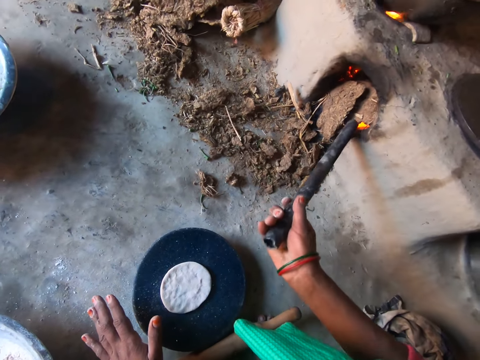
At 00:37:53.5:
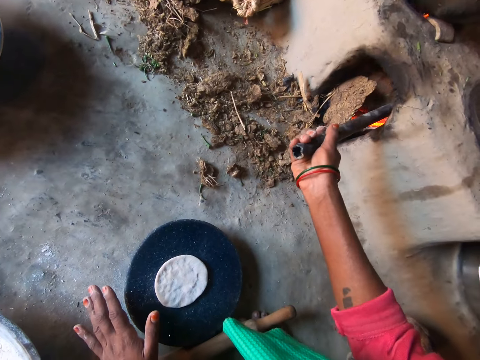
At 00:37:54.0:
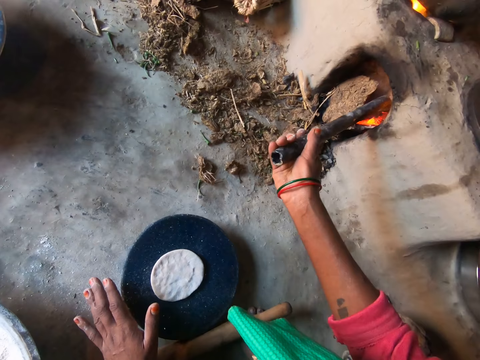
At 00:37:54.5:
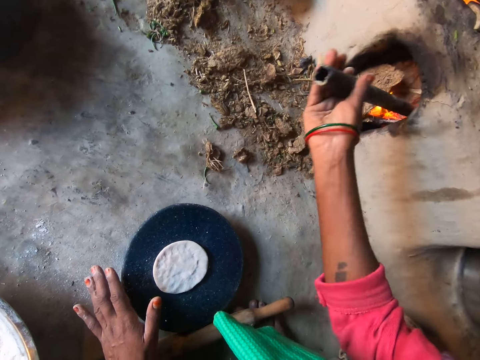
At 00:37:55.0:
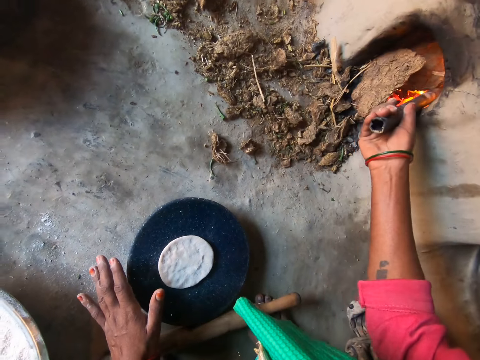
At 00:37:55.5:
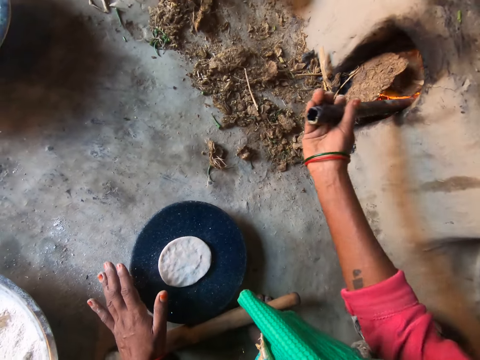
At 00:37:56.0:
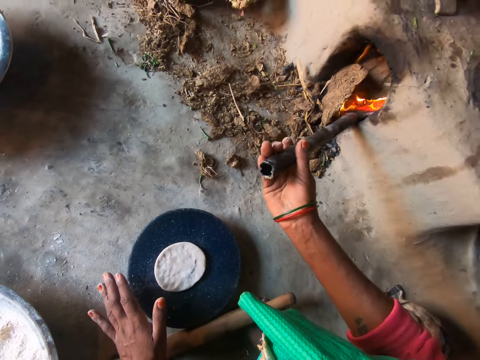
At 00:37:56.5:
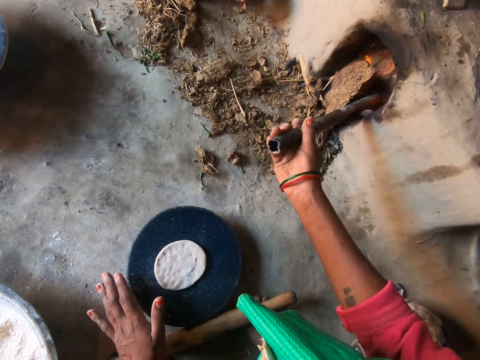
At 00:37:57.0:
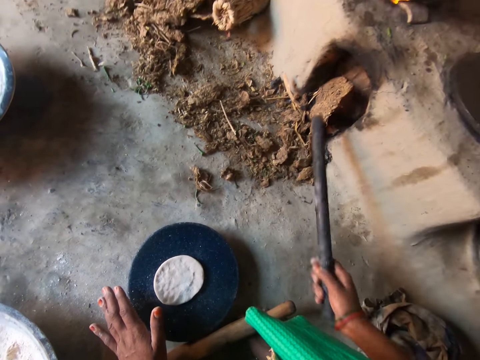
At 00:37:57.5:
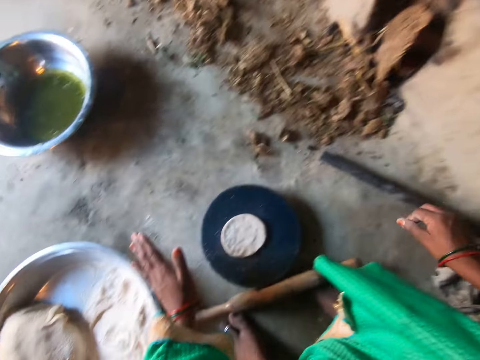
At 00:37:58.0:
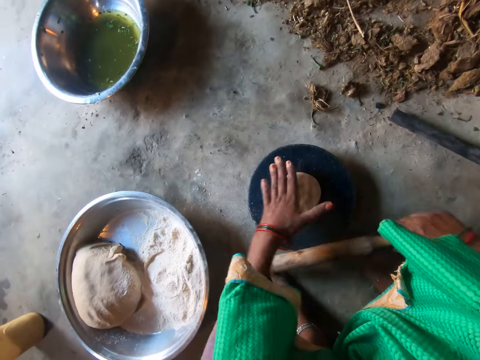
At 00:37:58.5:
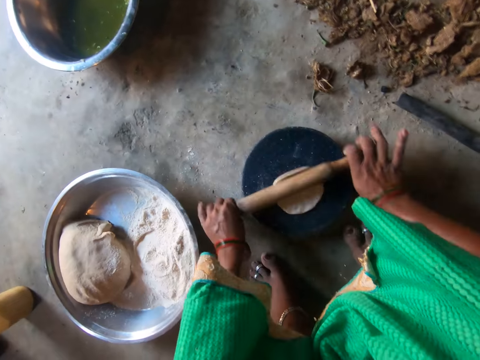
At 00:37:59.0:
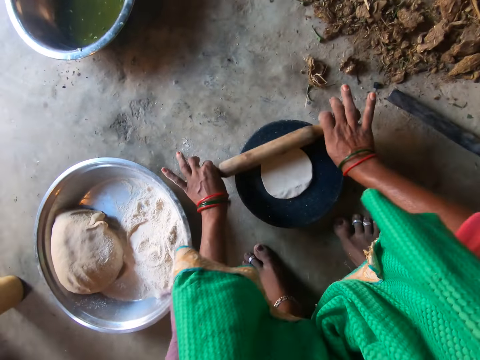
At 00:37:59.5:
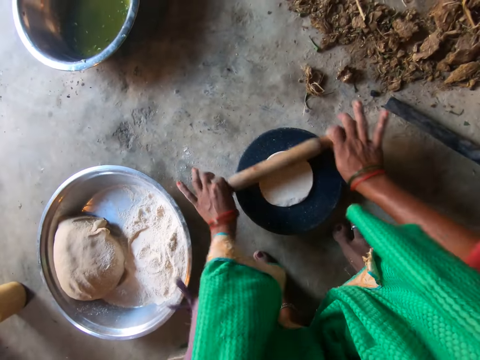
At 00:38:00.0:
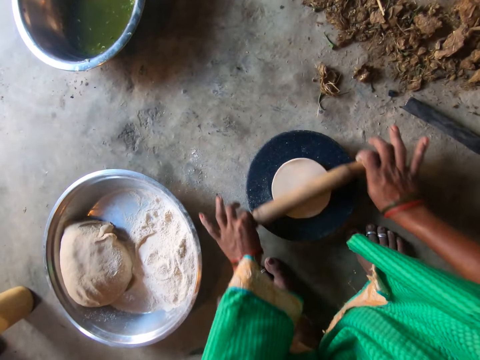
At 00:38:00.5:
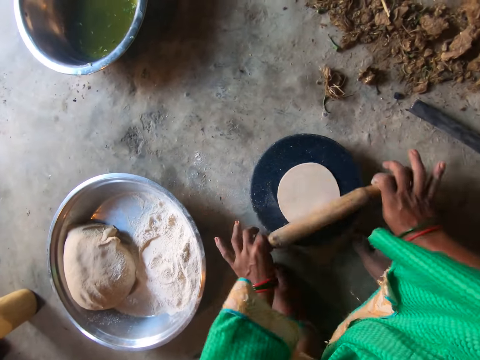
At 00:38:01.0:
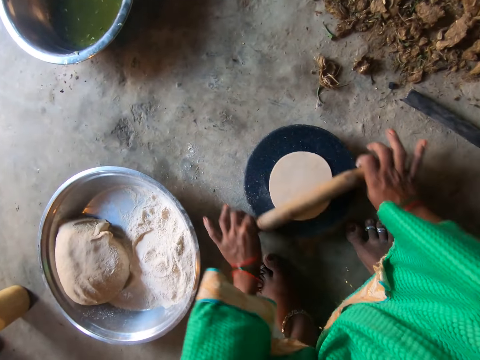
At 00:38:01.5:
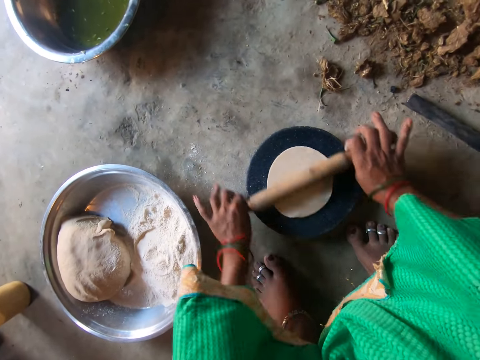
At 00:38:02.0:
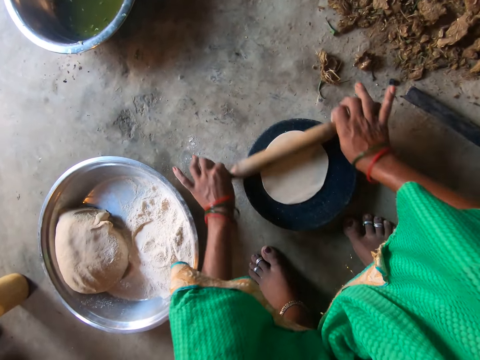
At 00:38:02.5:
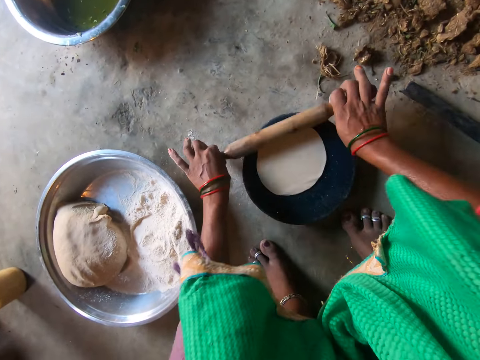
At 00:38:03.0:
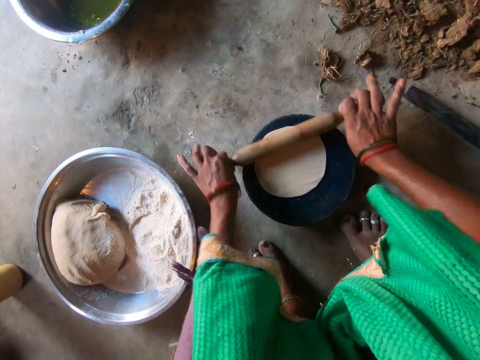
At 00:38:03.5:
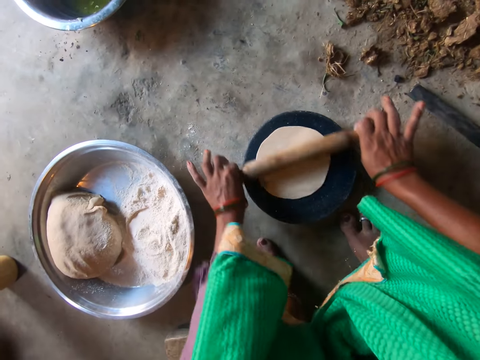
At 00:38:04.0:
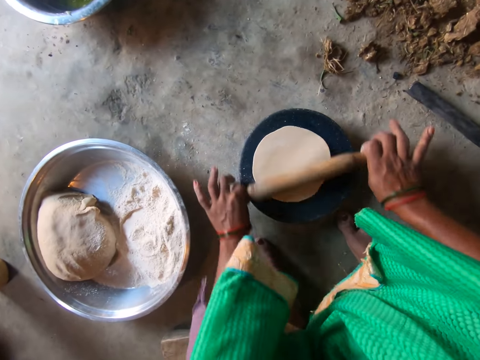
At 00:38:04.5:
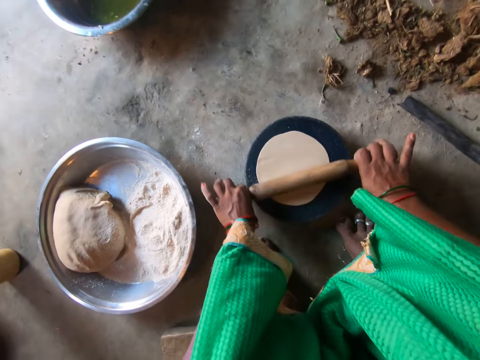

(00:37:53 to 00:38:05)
The camera wearer adjusts the firewood in the stove with the stick in her right hand. She pushes mud with the stick or rod. She pushes mud with the rod again. She drops the stick on the floor. She takes the rolling pin with her right hand. She presses the dough. She rolls the dough on the flat board with the rolling pin.

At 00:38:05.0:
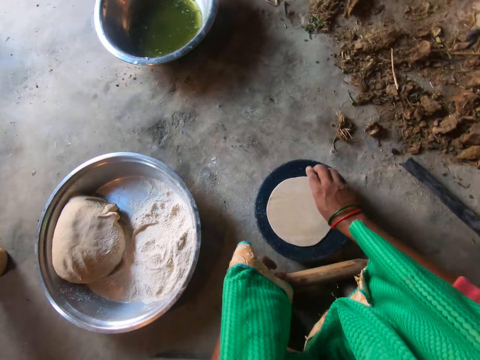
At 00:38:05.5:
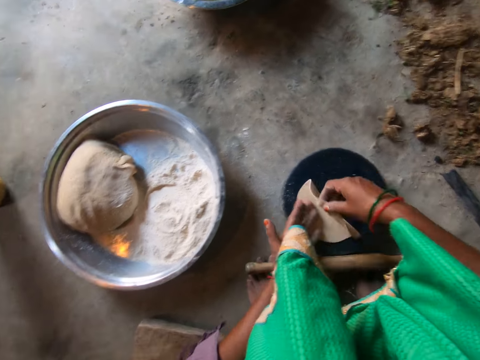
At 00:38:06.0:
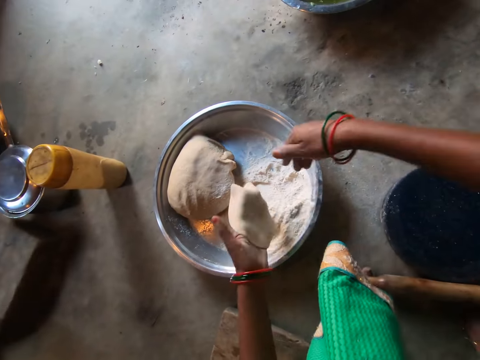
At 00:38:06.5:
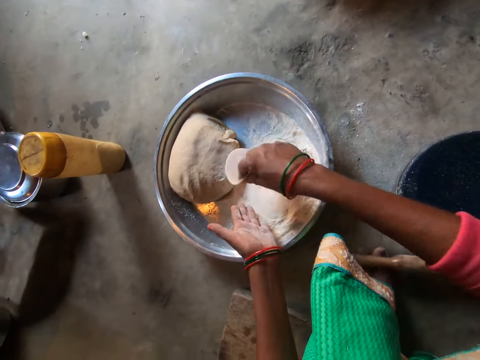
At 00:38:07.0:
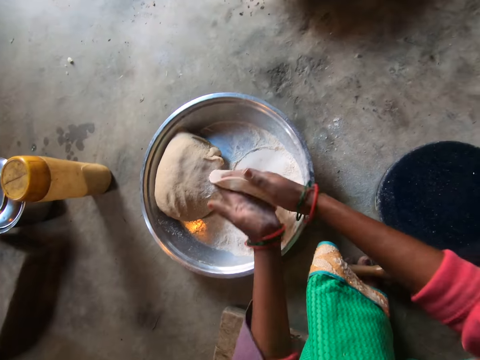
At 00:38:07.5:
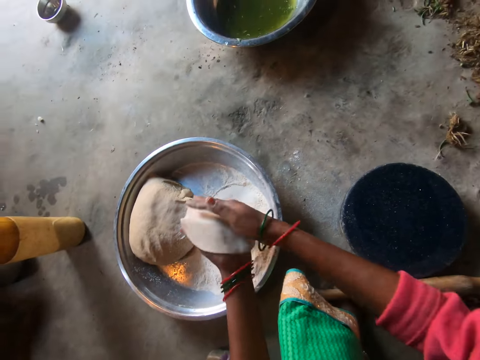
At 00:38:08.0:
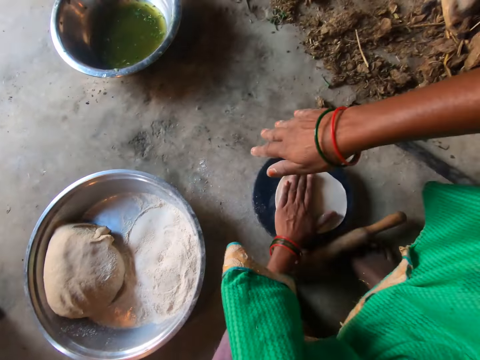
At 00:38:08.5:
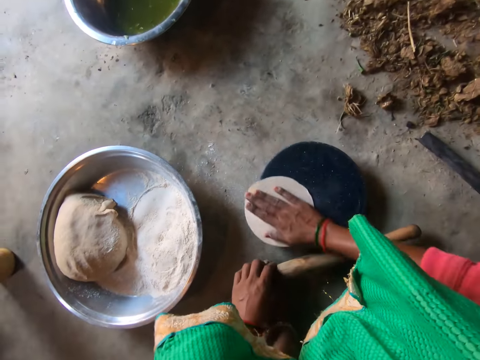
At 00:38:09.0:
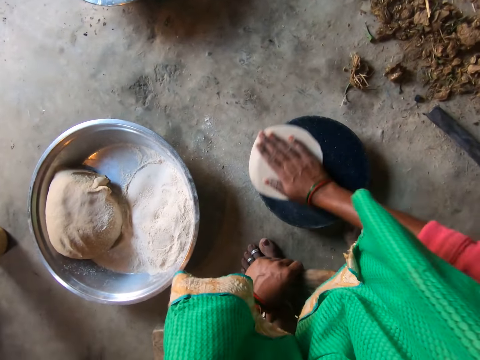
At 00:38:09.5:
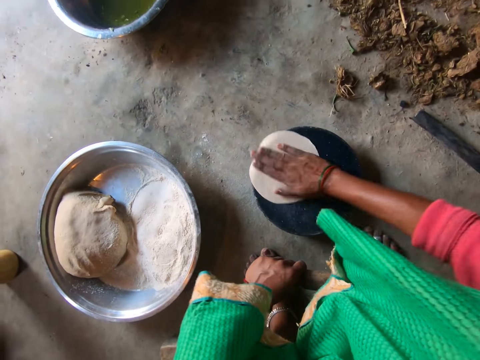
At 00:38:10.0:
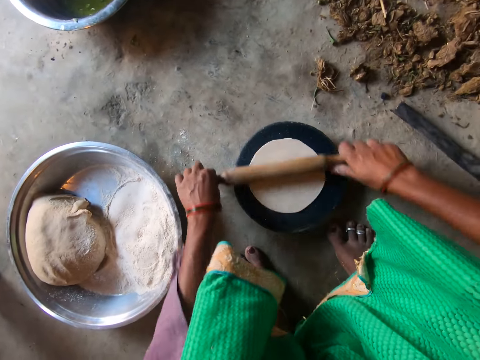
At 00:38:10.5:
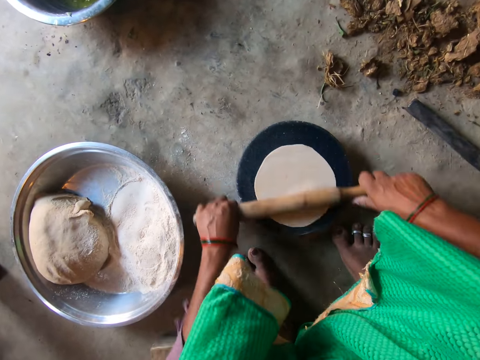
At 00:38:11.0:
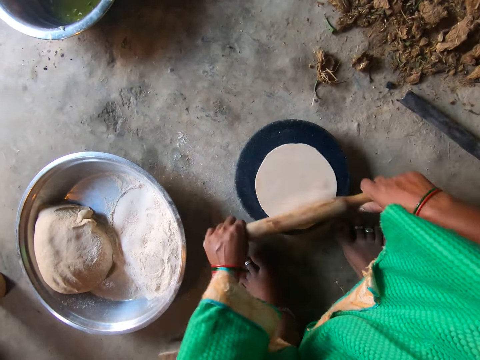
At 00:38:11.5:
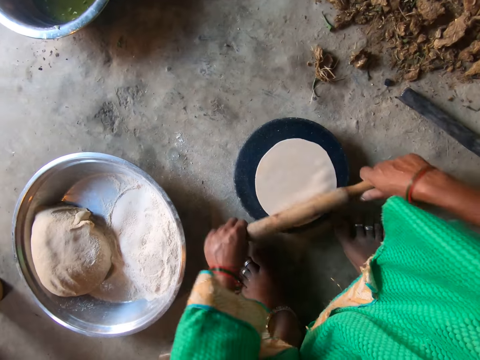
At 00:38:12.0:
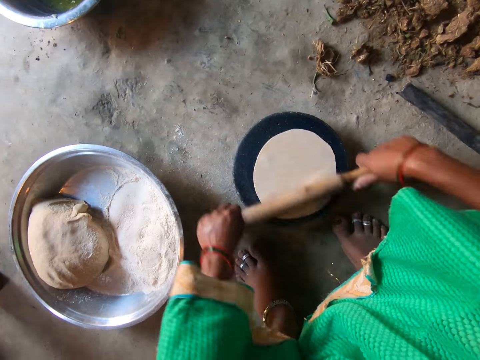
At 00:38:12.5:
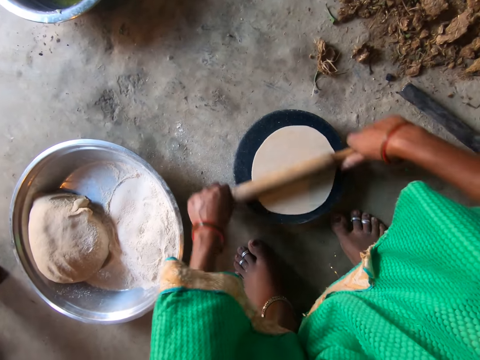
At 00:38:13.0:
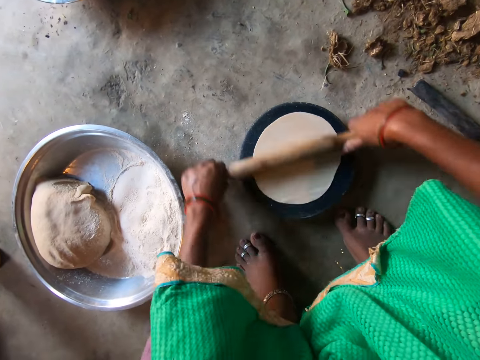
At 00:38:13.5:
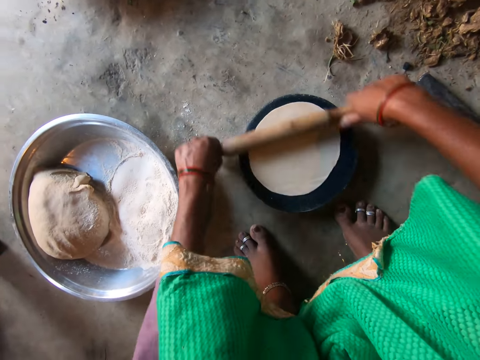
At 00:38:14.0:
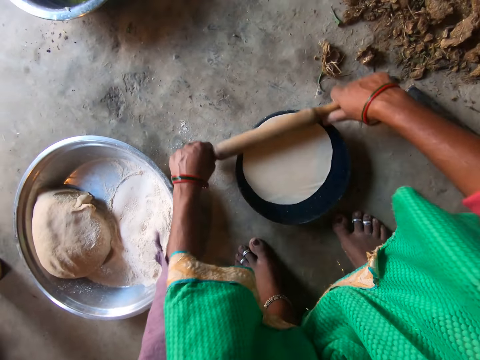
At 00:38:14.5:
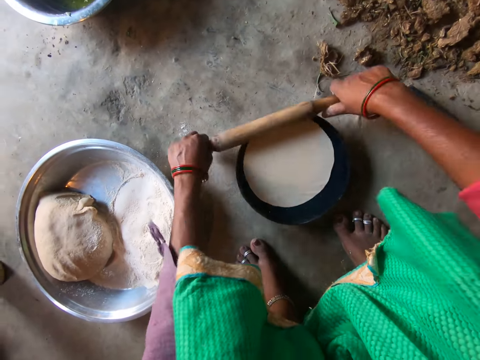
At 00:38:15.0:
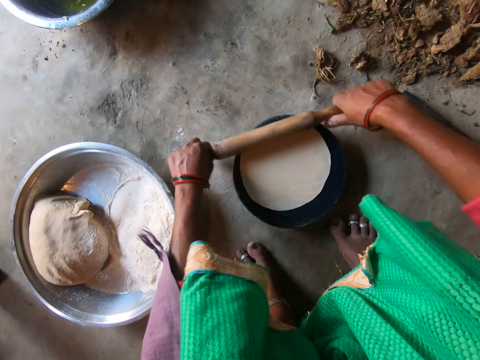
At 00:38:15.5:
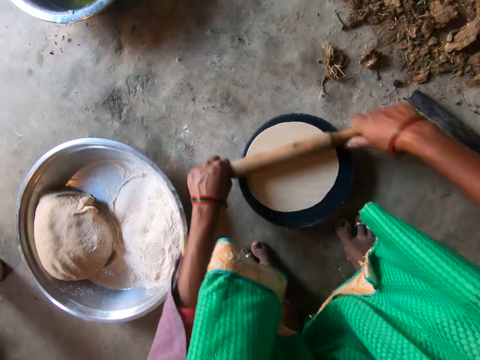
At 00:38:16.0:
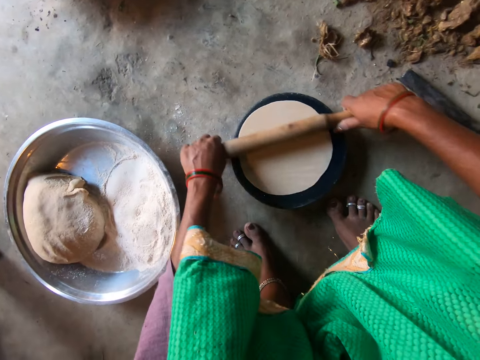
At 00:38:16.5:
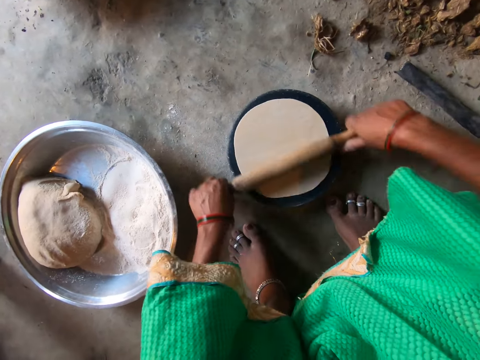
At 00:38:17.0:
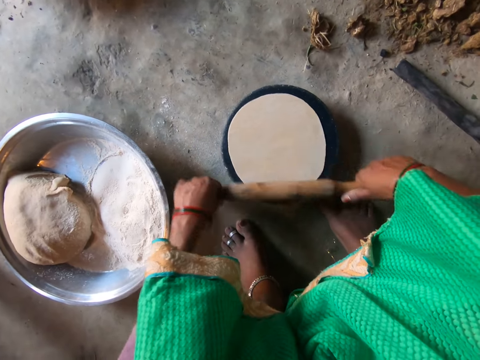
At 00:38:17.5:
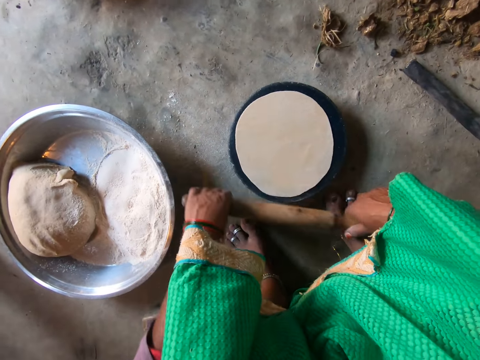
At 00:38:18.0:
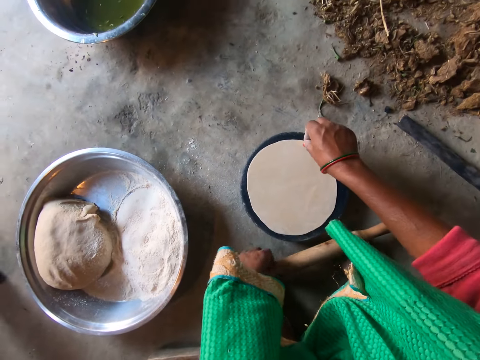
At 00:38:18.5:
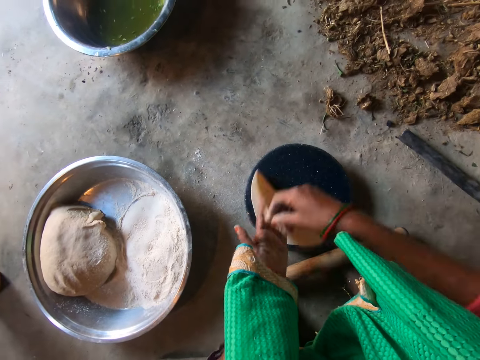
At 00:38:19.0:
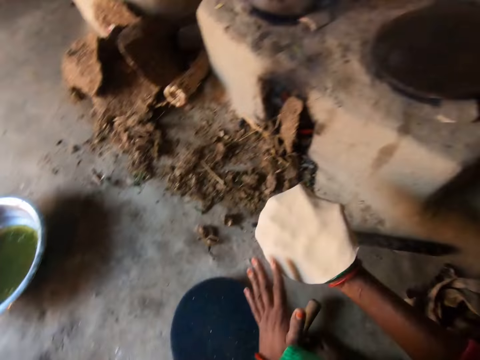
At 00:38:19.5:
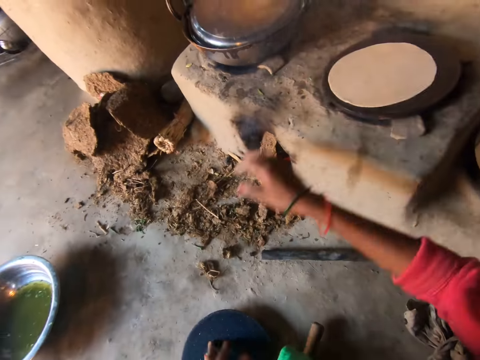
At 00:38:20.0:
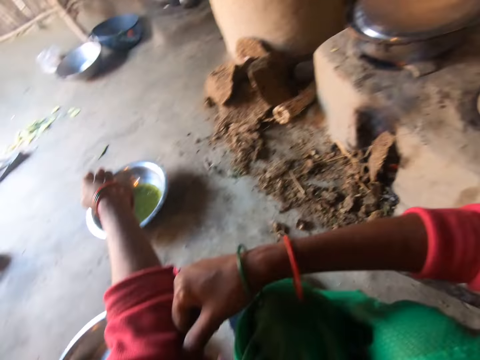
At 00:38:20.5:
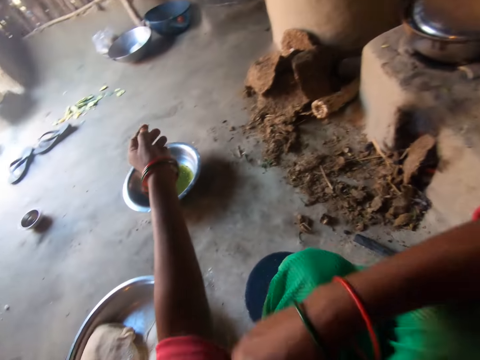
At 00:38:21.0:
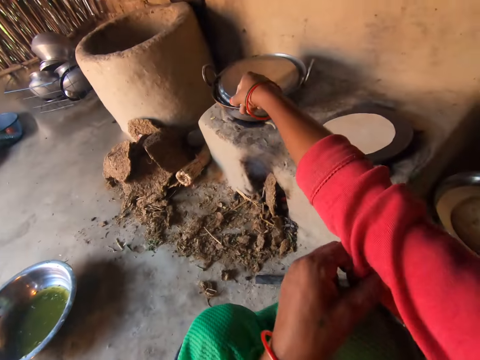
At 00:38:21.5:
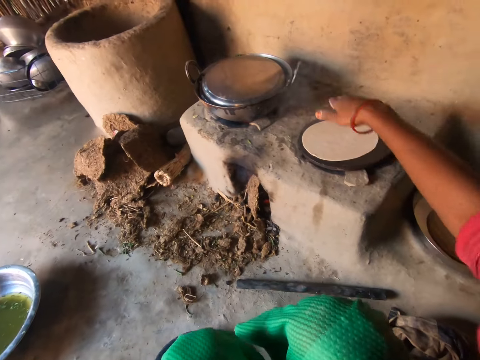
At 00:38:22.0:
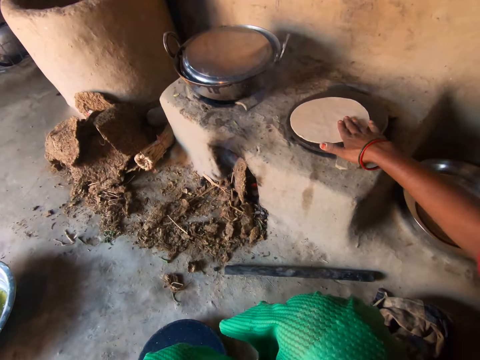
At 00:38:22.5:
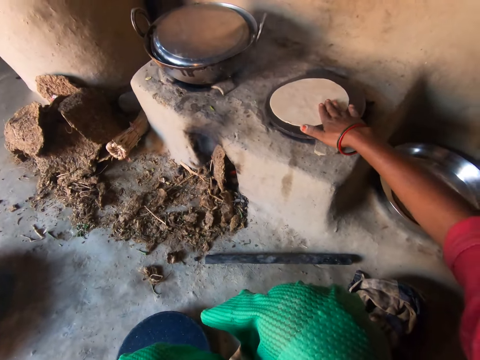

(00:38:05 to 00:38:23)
The camera wearer puts the rolling pin on her feet. She takes the dough on the flat board with her right hand. She moves the dough to her left hand. She rubs on the dough. She puts the dough on the flour. She flattens the dough with her hands. She kneads the dough. She drops the dough on the flat board. She holds the rolling pin with her left hand. She rotates the dough on the flat board. She rolls the dough on the flat board with the rolling pin. She drops the rolling pin on her feet. She takes the dough on the flat board with her right hand. She moves the dough to her left hand. She moves the dough to her right hand. She places the dough on the pan. She adjusts the left sleeve of the clothes with her right hand. She pulls the cloth. She adjusts the right sleeve of the clothes with her left hand. She pulls the cloth again. She adjusts the chapati on the pan with her right hand.
